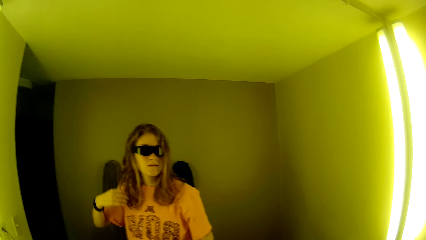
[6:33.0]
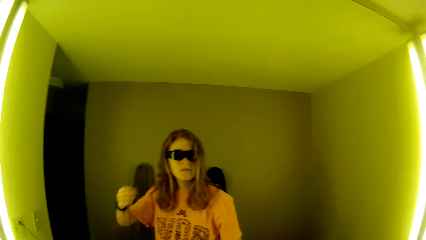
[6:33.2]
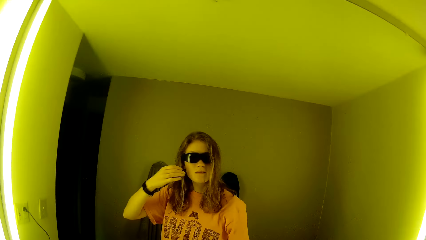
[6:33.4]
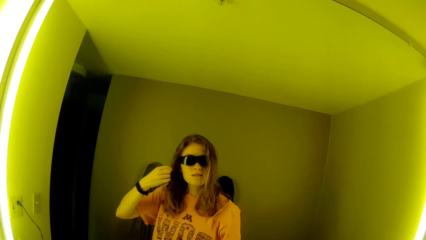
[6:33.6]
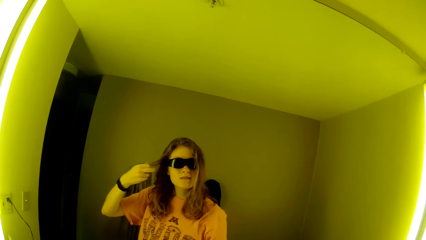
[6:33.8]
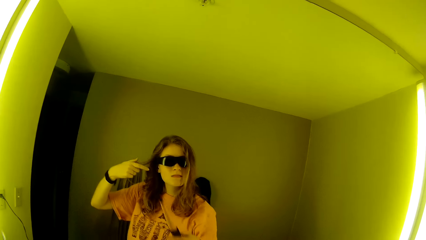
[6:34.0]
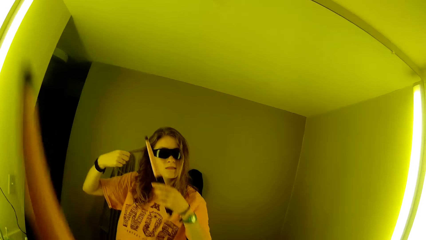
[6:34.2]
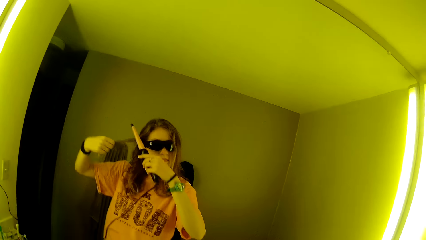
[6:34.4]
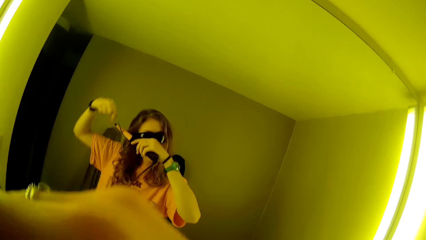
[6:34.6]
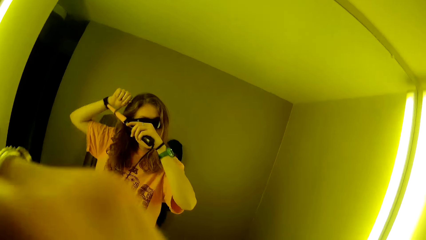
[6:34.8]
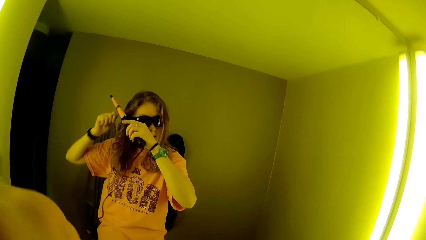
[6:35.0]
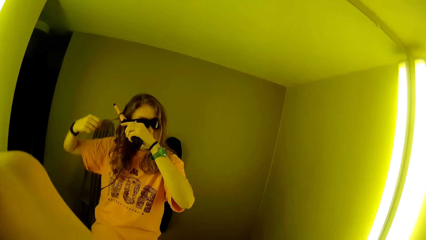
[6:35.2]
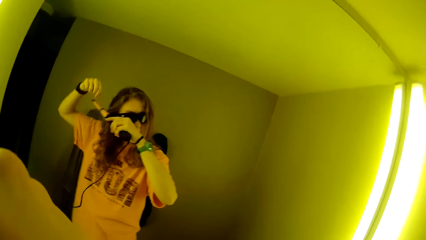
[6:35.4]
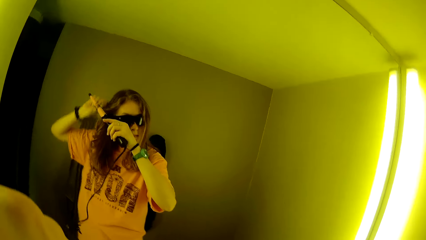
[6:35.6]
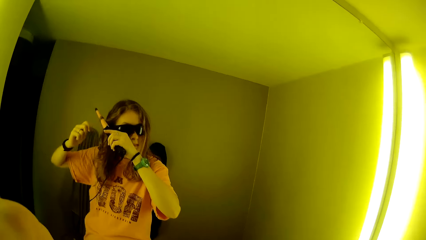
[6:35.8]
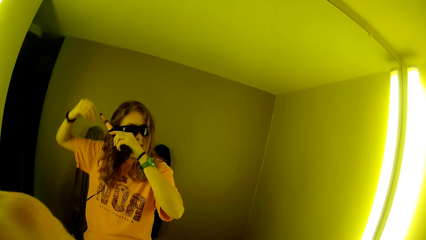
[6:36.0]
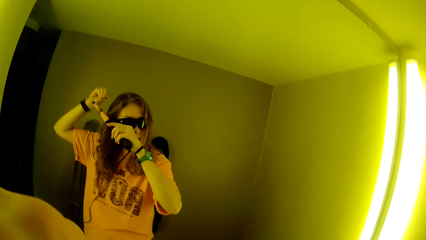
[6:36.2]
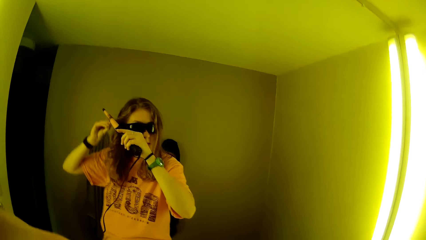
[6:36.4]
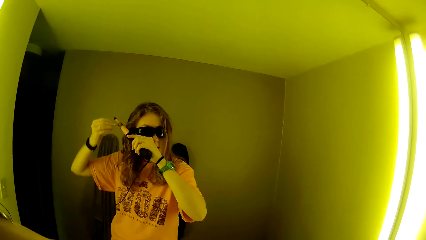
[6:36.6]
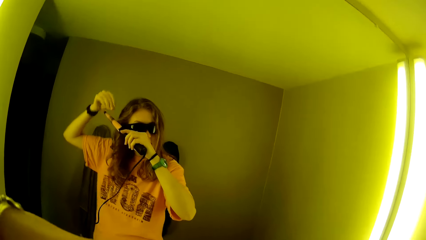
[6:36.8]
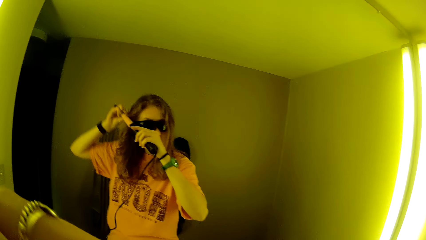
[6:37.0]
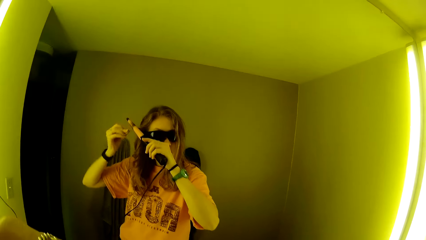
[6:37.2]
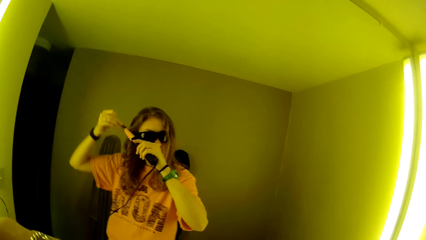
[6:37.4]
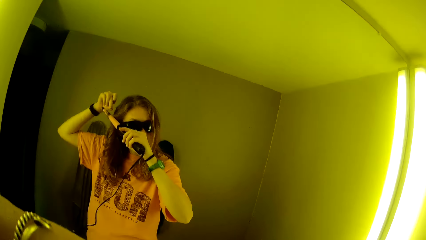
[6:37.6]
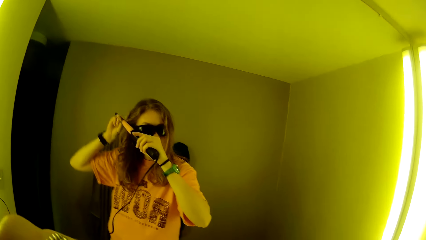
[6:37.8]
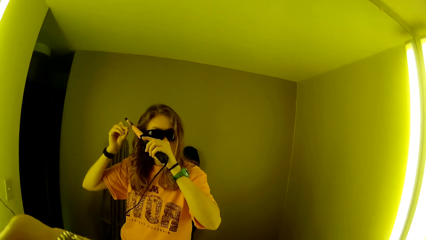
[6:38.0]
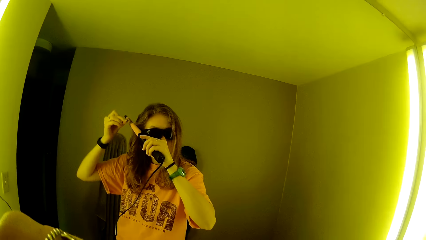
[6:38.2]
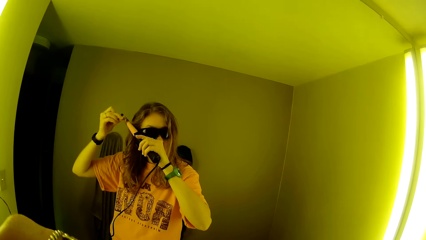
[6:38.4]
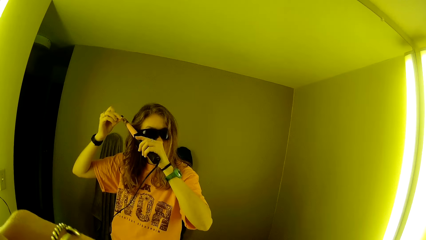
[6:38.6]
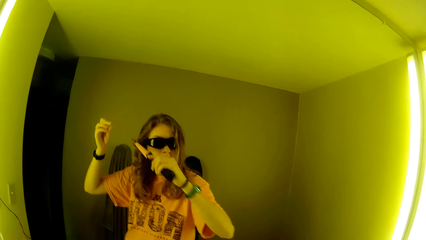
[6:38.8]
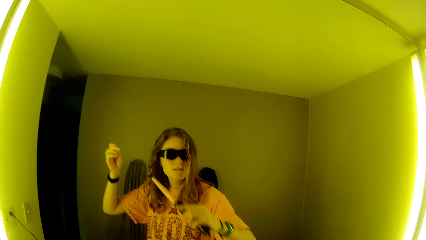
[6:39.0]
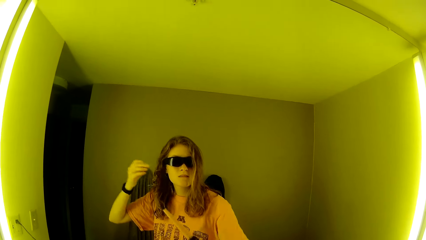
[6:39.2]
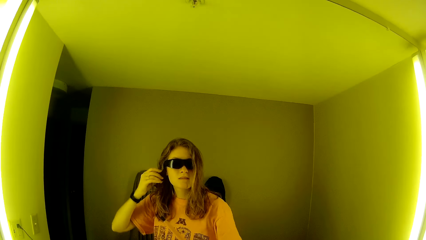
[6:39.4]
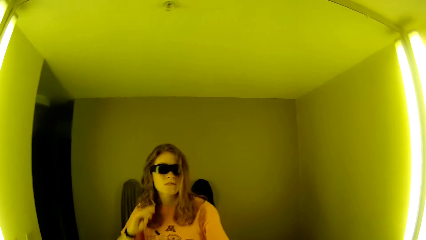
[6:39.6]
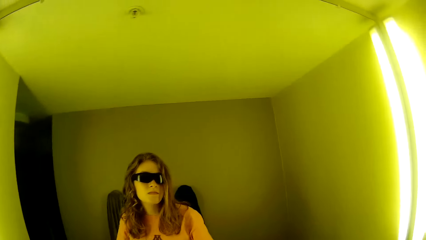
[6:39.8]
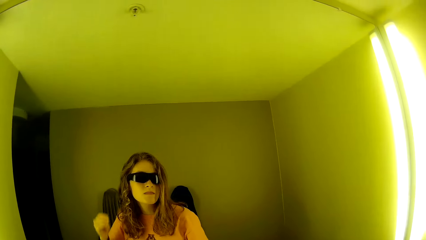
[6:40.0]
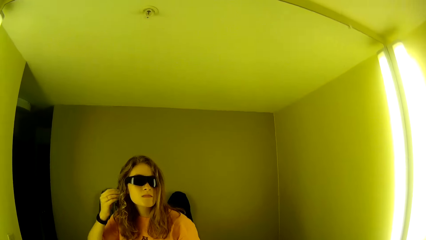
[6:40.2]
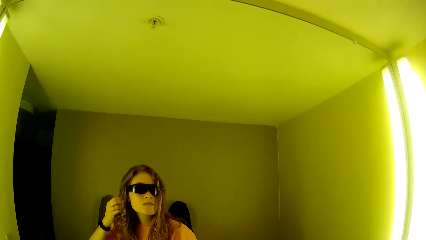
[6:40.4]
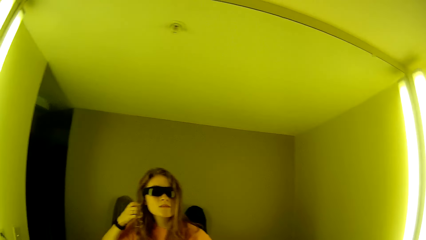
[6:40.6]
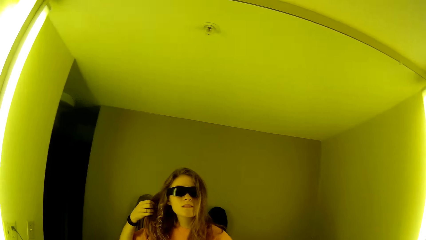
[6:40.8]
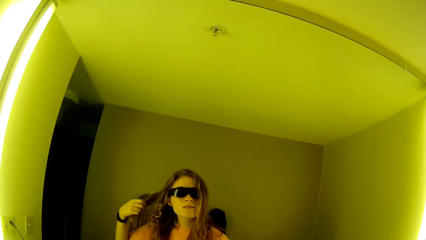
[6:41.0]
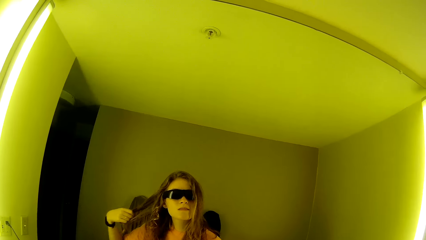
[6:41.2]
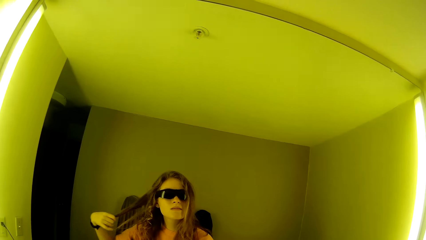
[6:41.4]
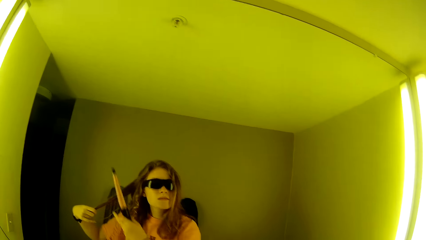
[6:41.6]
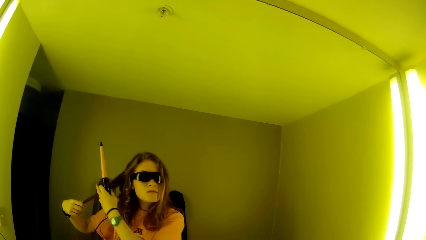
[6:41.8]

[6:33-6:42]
The camera wearer curls her hair with the airwrap. A woman rolls the hair on the hair straightener. The camera wearer removes the airwrap from her hair. Another woman rolls her fingers on the hair.

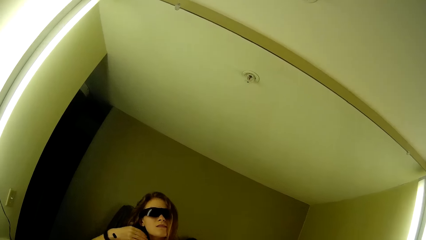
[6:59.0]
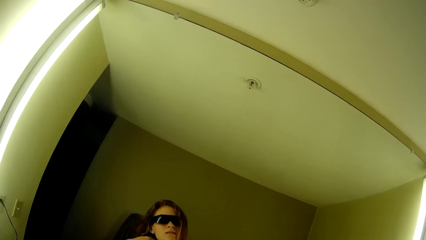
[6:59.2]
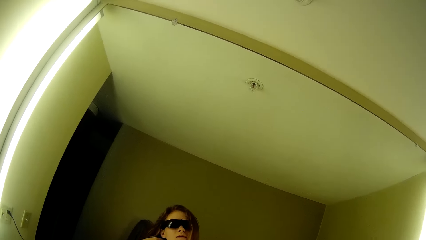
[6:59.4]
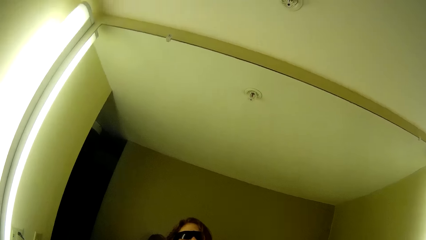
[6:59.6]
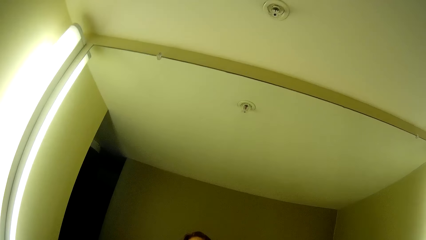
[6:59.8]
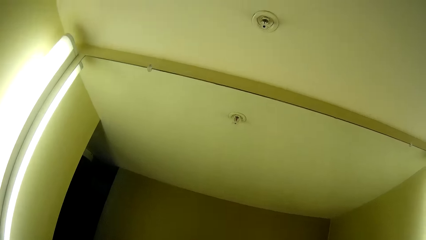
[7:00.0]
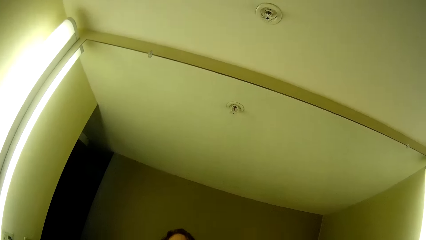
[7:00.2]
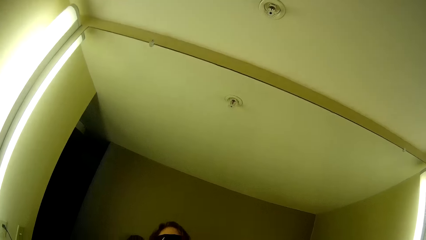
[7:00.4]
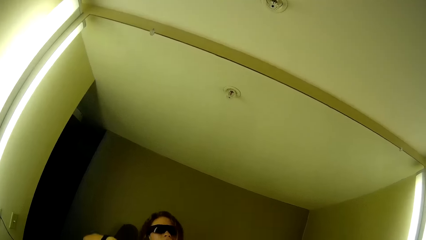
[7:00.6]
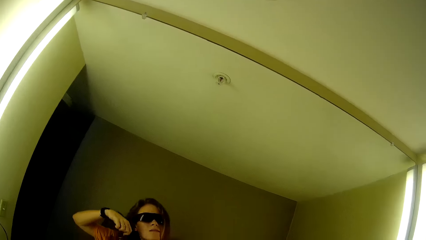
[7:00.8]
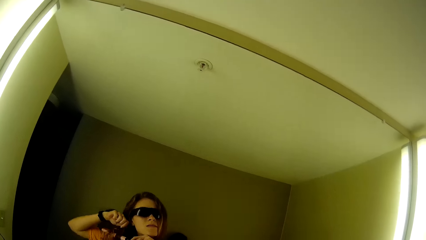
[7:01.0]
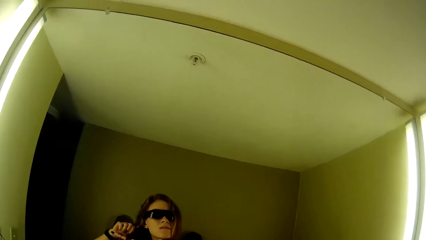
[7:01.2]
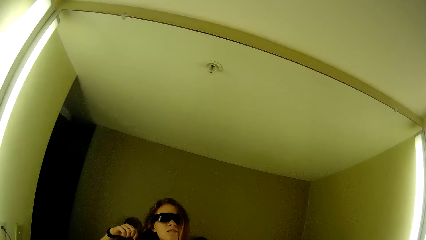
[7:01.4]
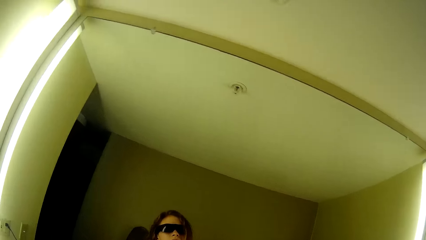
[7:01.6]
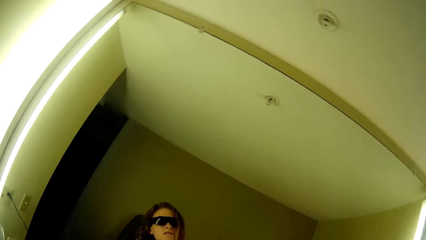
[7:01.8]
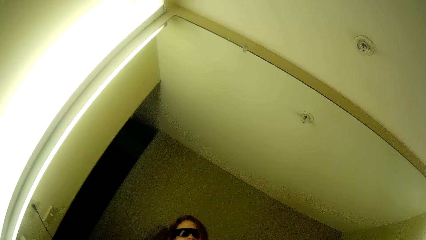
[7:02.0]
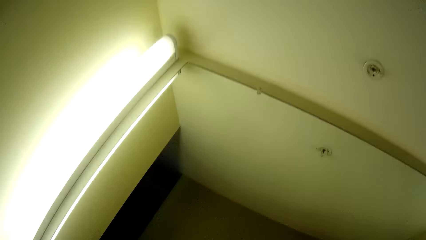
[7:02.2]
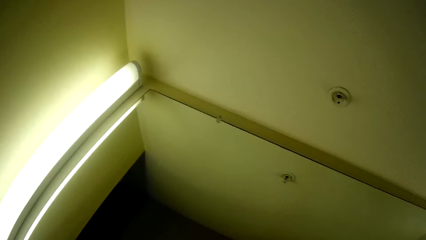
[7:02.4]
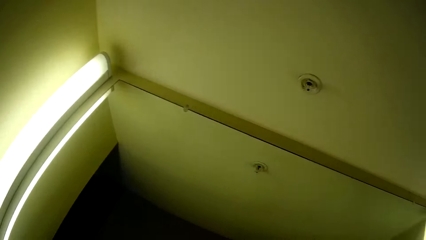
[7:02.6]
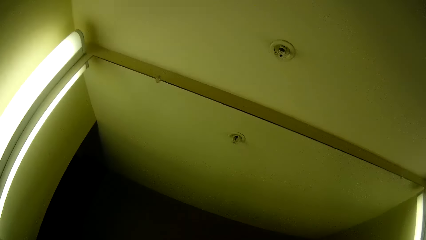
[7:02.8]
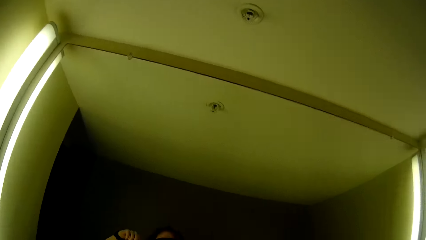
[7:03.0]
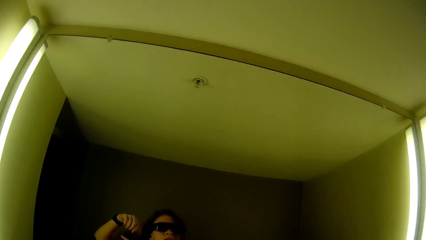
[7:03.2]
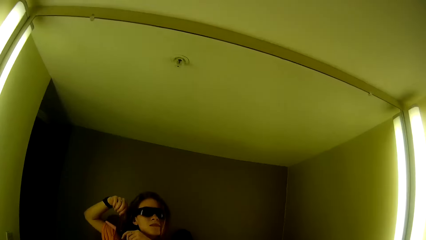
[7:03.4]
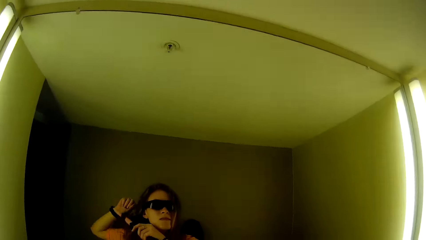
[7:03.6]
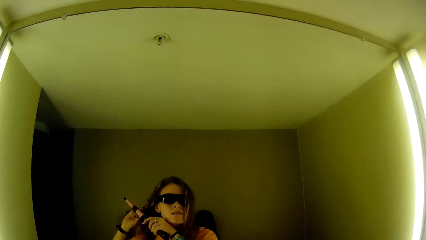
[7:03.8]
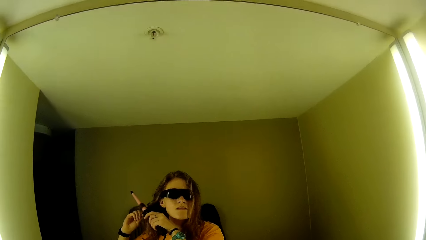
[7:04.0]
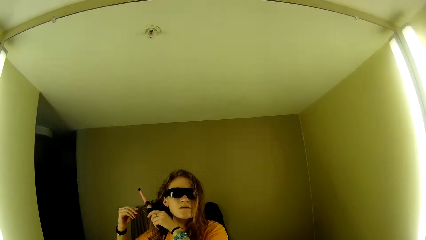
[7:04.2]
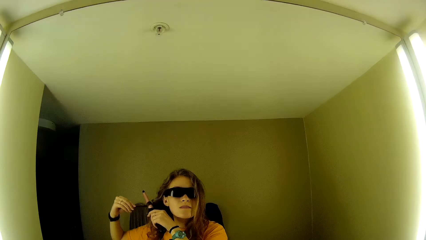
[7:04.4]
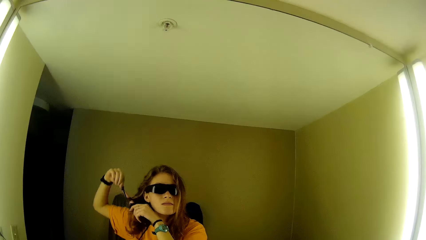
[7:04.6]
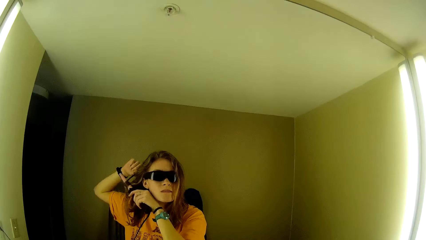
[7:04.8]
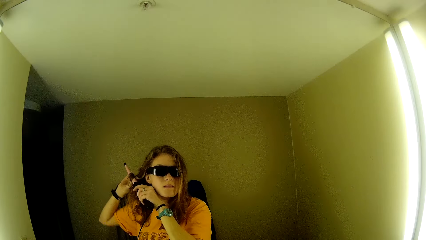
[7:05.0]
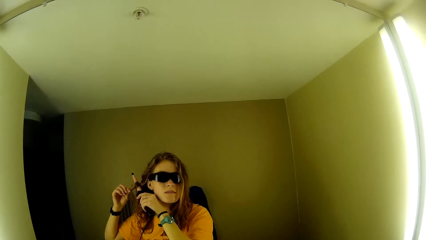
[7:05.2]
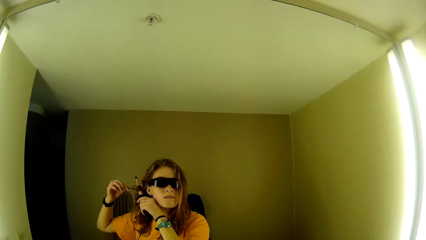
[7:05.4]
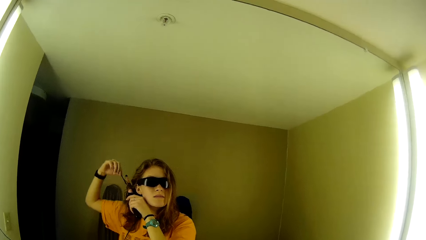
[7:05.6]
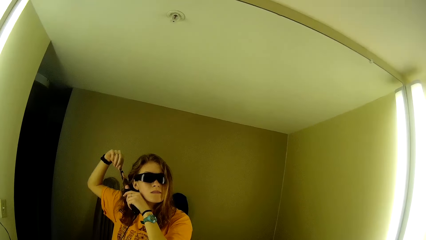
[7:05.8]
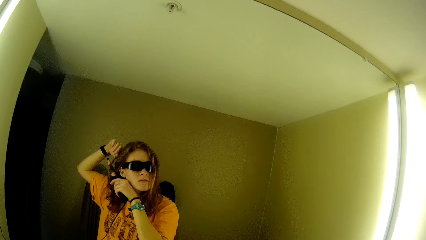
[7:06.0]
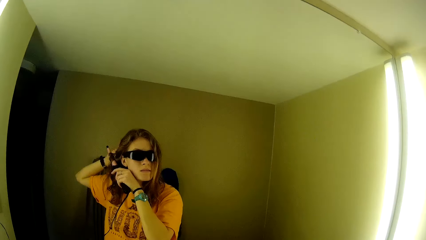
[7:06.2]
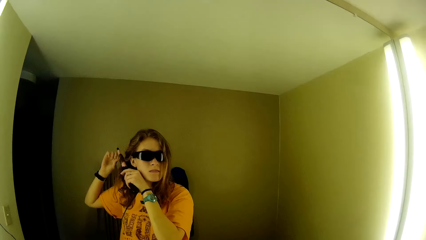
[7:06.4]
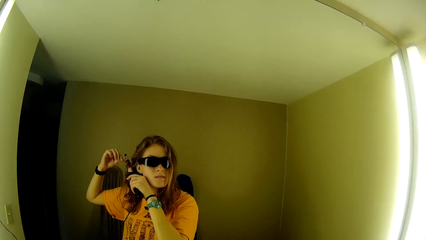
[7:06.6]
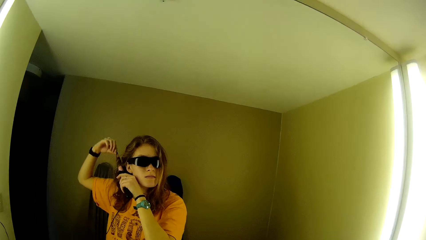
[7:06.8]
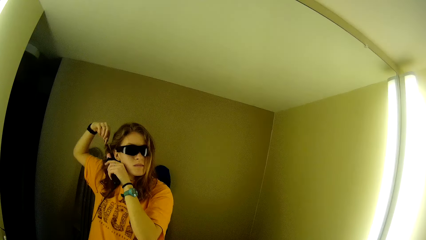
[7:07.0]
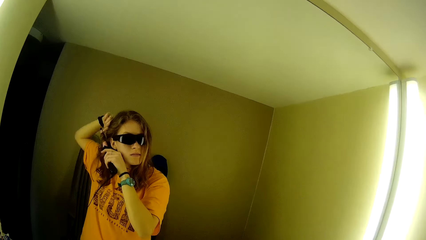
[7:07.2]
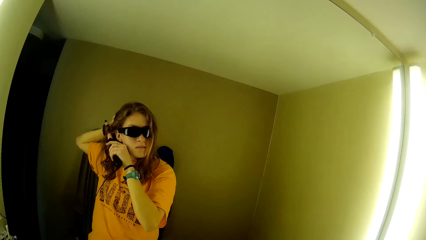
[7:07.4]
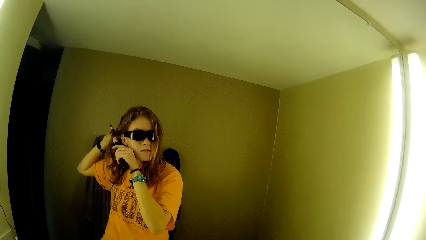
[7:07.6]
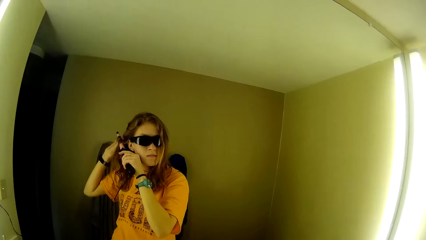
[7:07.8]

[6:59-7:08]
The camera wearer looks around the room. She curls her hair with the airwrap. A woman rolls the hair on the hair straightener.
